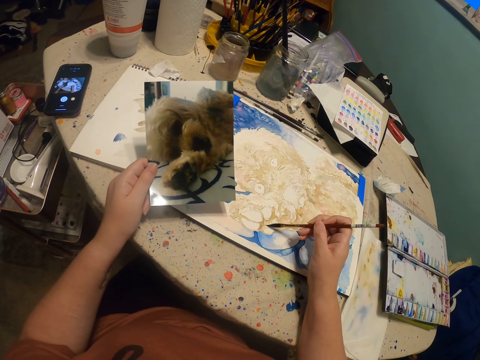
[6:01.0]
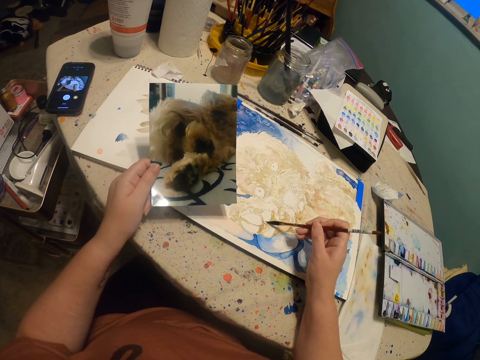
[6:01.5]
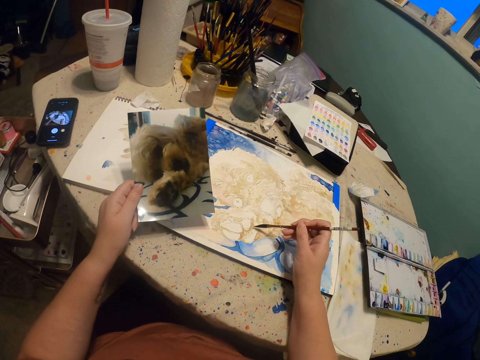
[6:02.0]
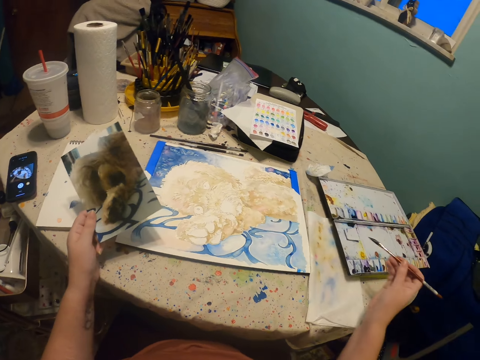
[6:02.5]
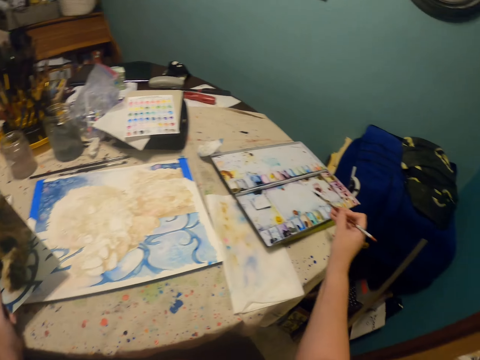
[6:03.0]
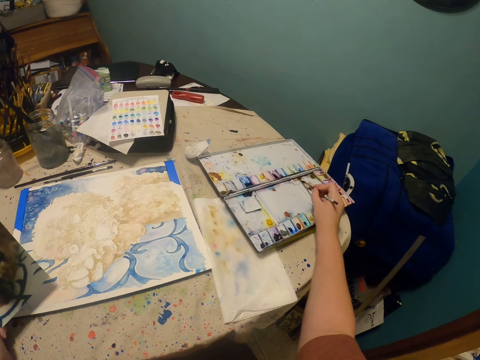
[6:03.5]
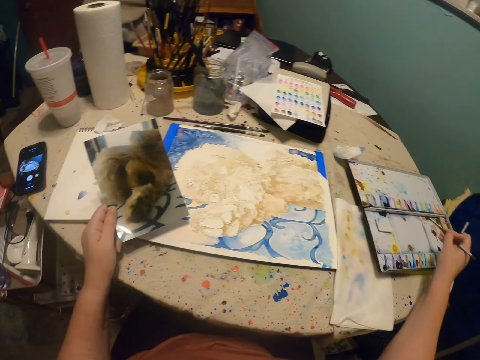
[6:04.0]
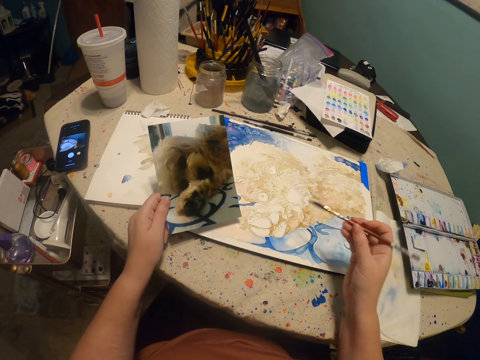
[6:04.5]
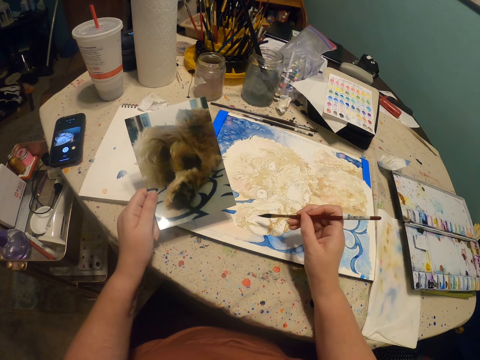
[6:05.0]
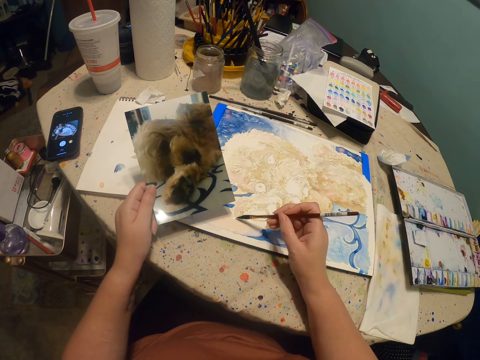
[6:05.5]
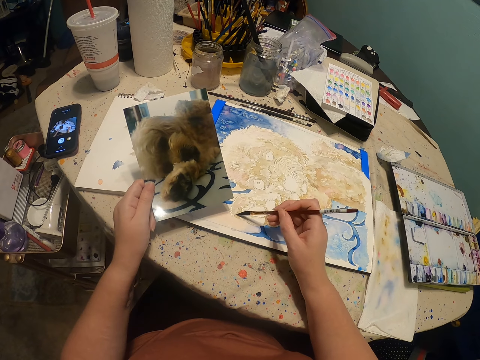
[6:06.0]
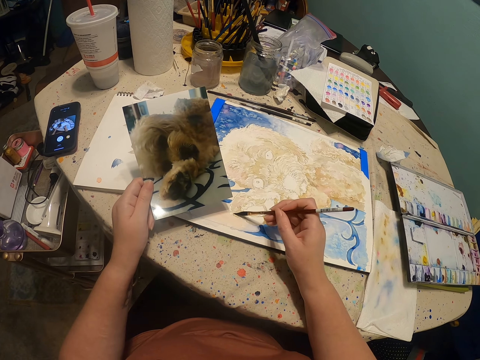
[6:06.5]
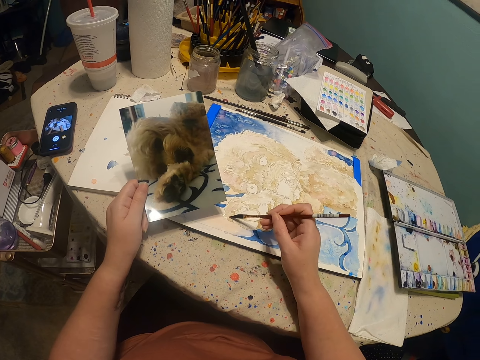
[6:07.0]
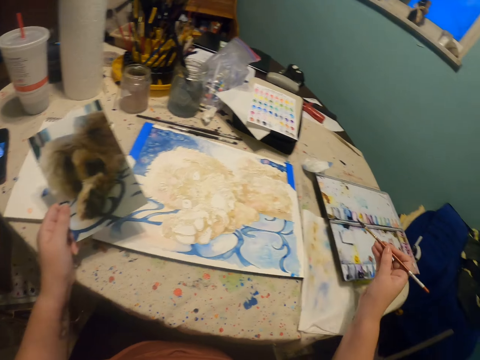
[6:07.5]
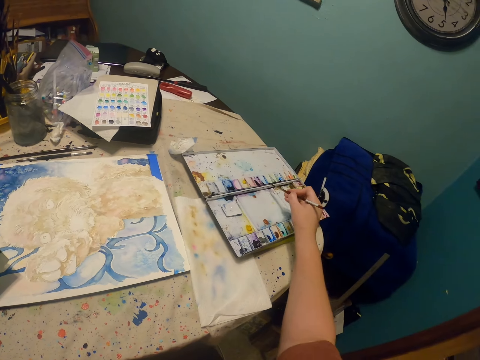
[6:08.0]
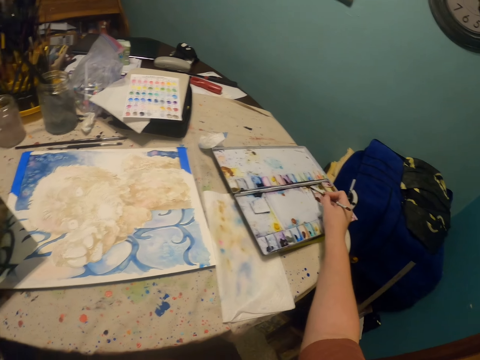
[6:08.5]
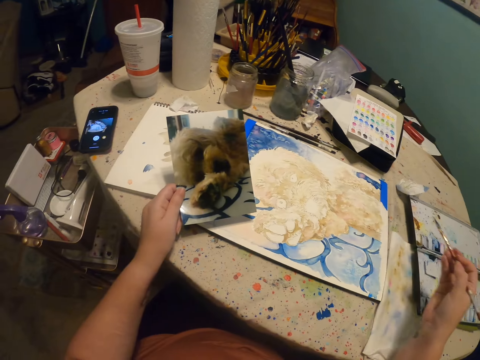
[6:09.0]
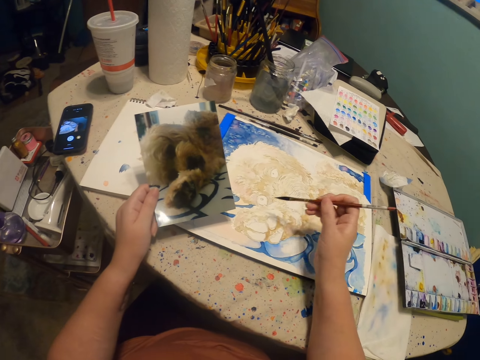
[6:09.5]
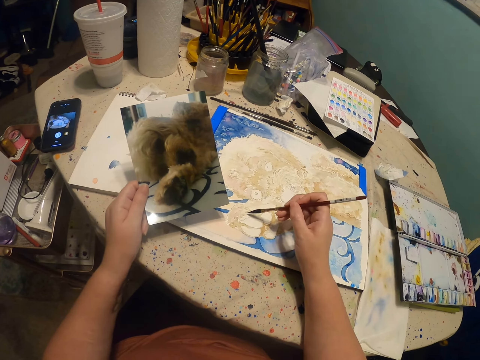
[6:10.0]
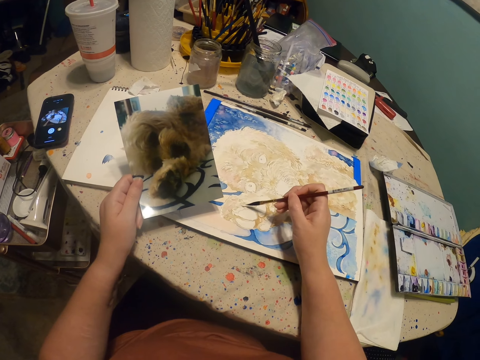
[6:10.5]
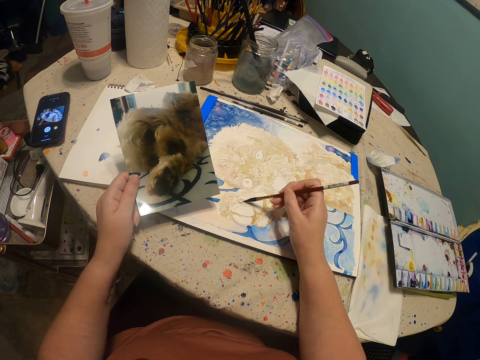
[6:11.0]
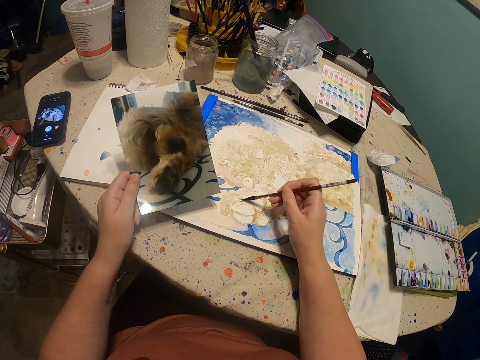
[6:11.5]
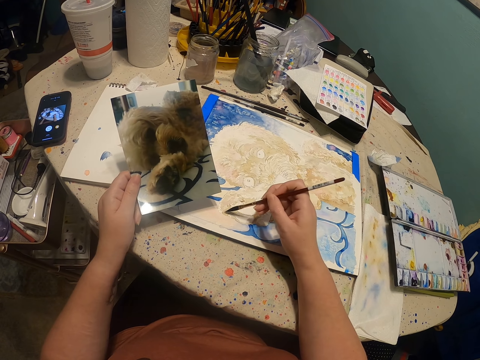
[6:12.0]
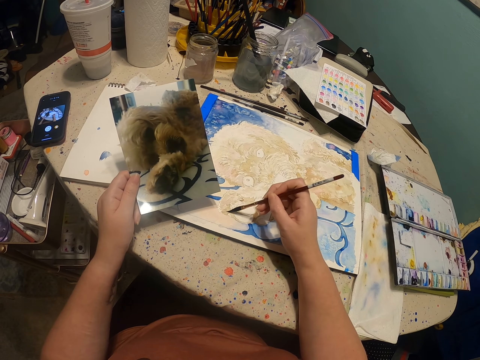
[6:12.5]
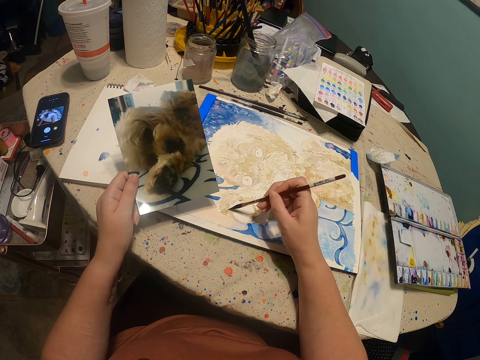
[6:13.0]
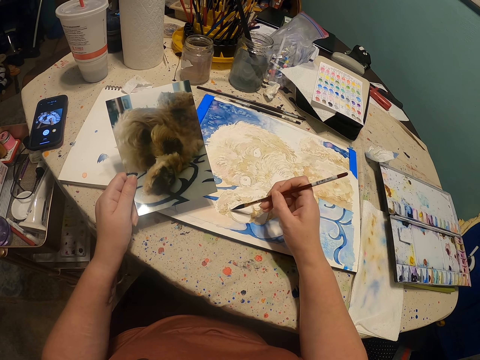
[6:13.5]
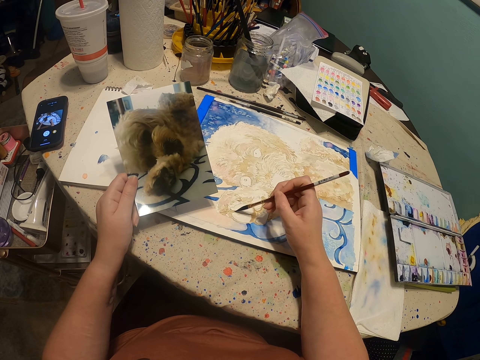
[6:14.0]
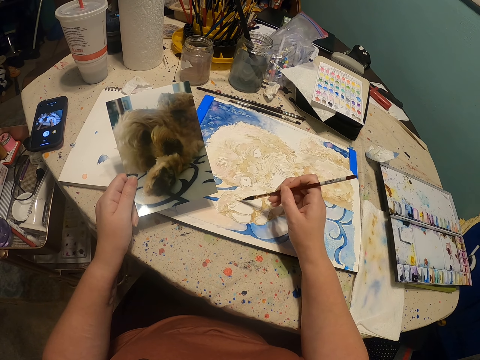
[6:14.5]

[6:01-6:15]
The camera wearer moves the right hand. They rub the paintbrush or pen brush in paint. They lift the pen brush. They paint a canvas with the paintbrush. They rub the paintbrush in paint. They move the right hand. They move the right hand again. They paint the canvas with the paintbrush.

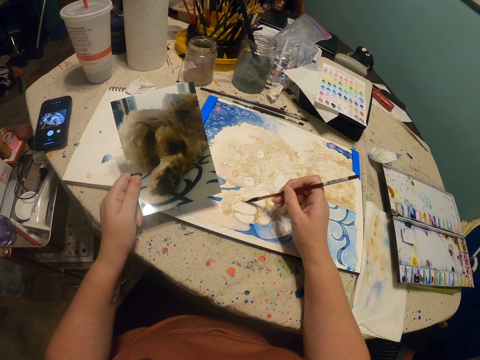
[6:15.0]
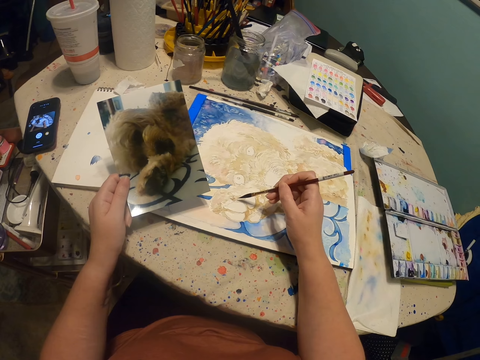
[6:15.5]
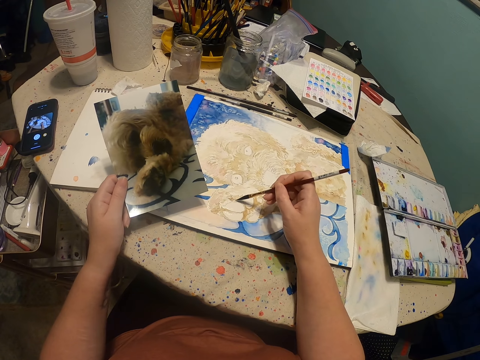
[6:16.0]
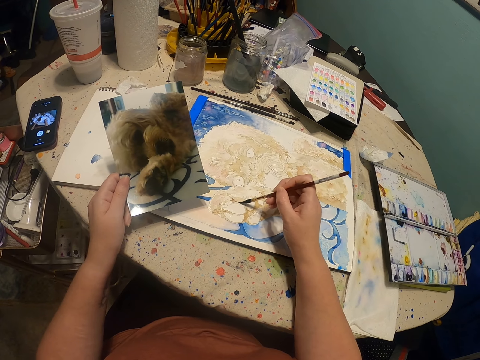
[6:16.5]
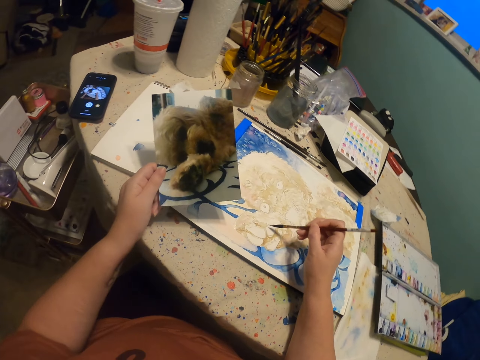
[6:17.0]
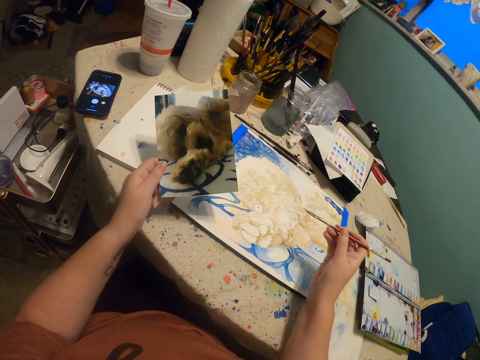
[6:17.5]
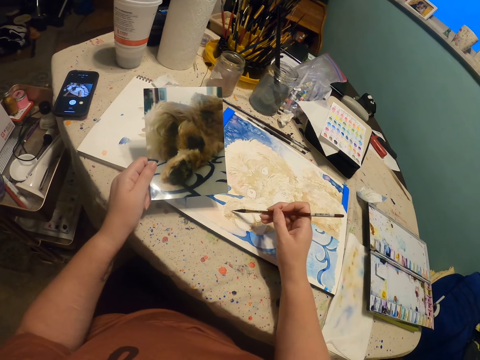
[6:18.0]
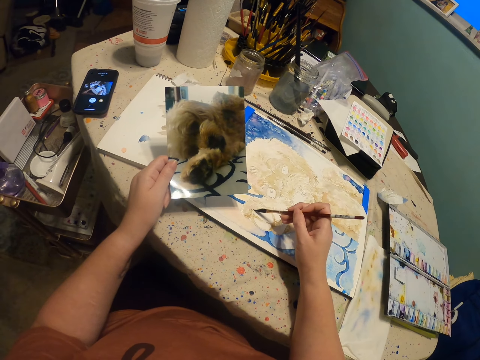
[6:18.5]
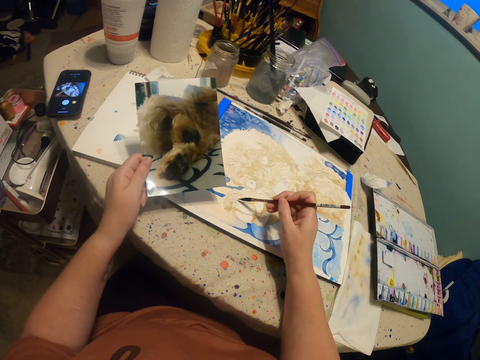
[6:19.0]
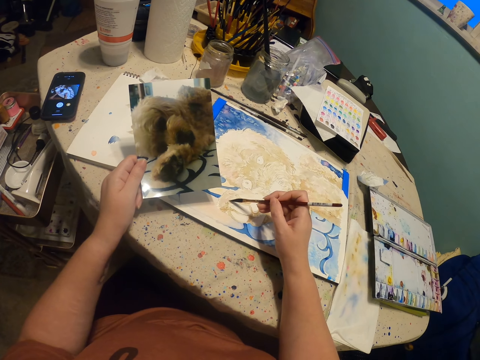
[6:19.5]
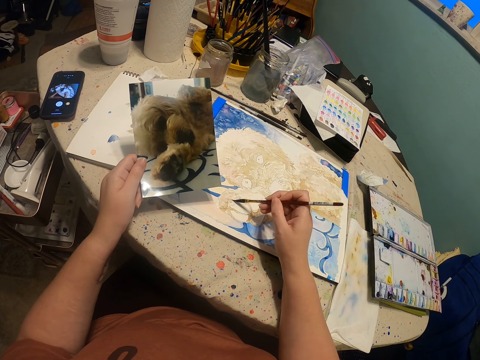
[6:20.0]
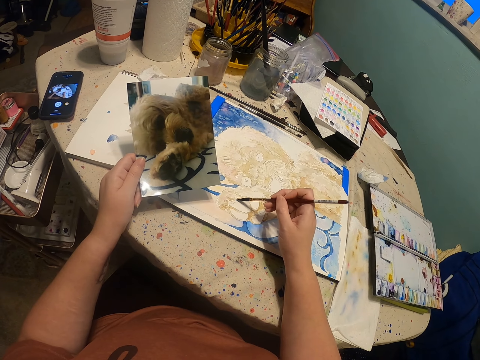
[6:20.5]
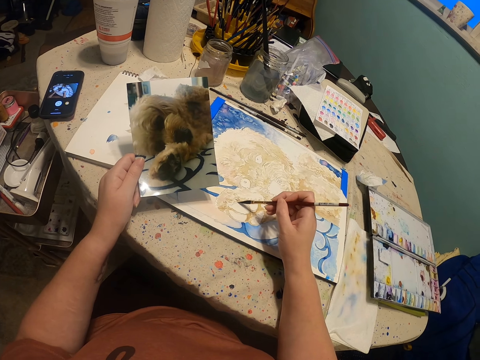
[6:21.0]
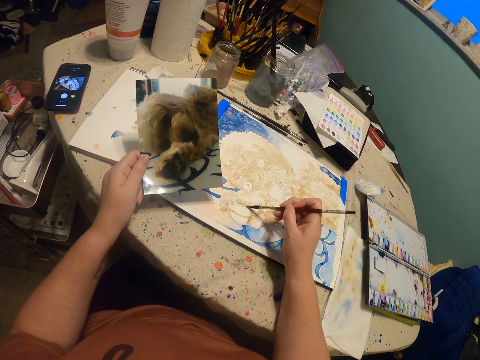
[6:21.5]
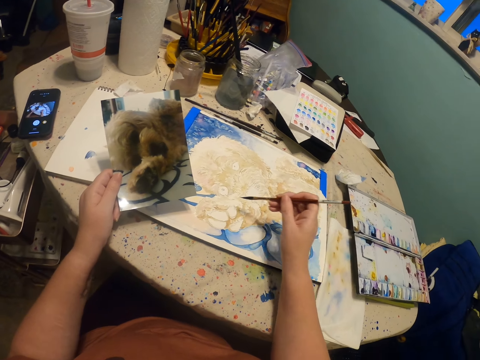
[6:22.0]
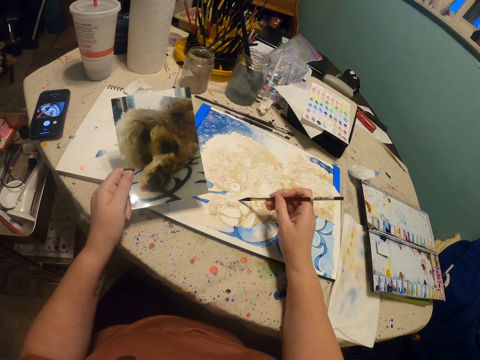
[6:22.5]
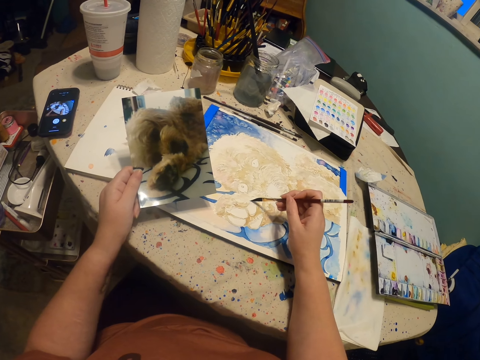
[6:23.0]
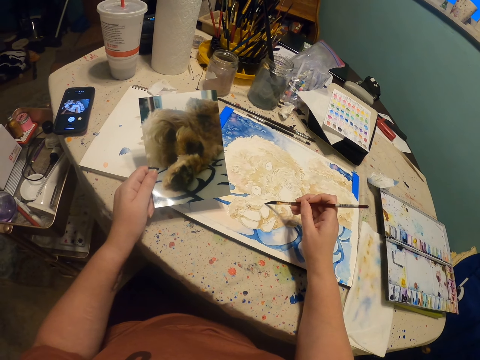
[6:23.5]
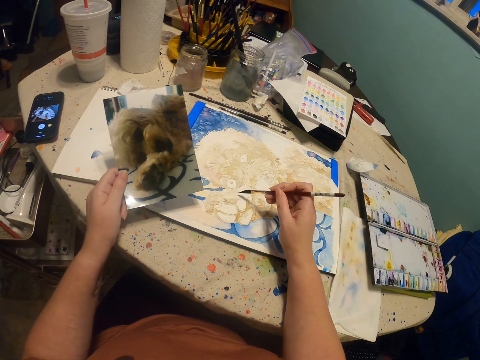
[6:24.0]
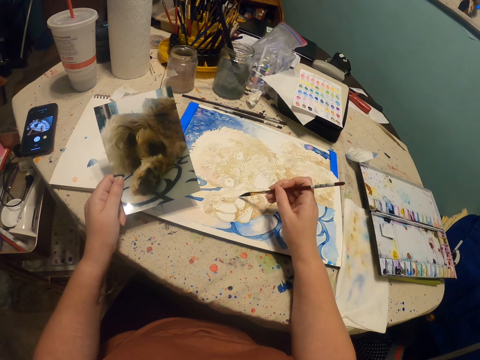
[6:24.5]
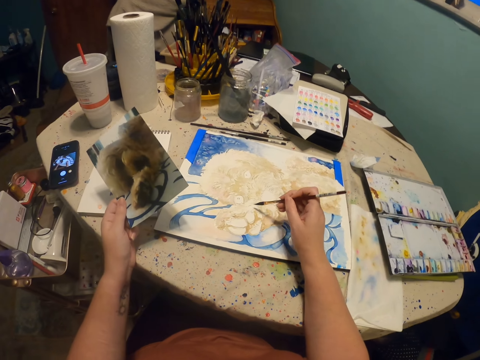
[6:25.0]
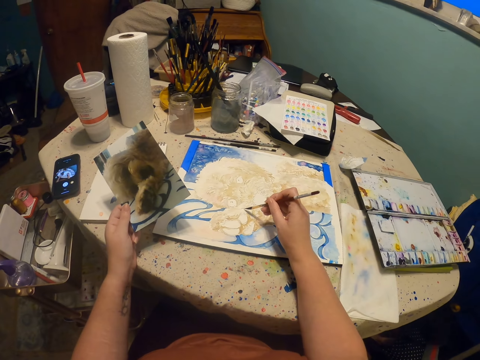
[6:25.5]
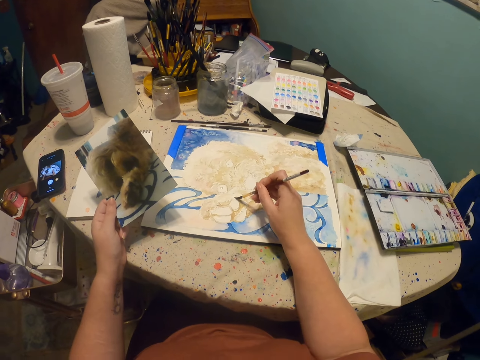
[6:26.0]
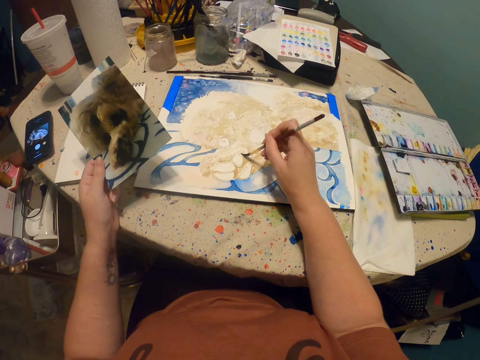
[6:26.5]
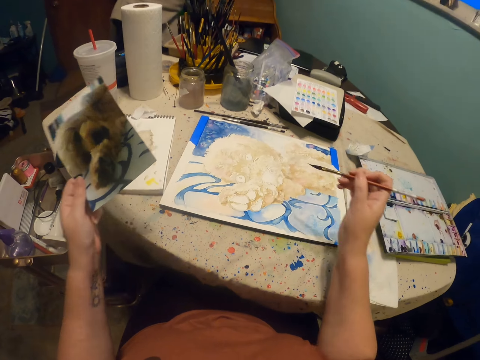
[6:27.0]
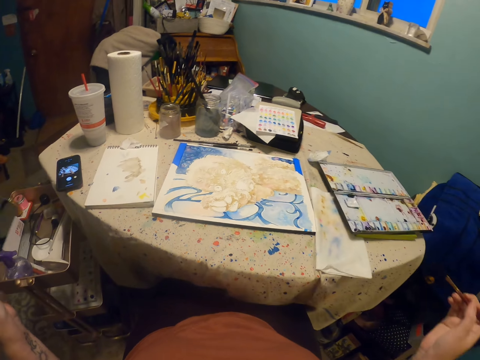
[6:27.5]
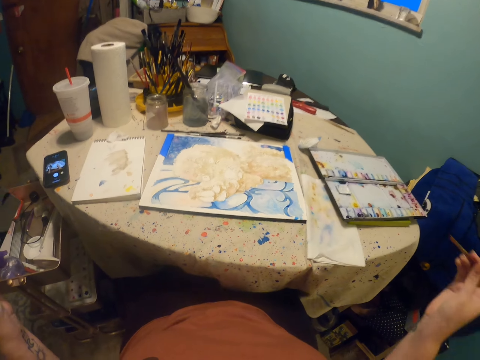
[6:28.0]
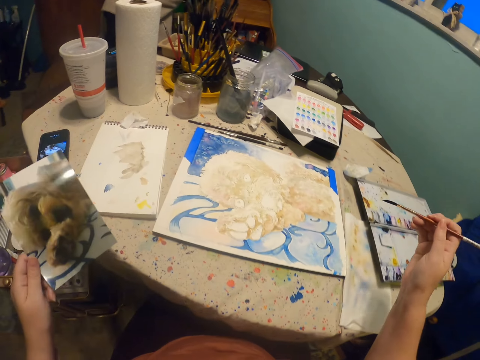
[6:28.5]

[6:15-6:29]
The camera wearer paints a canvas with a paintbrush. He raises his hands up. He looks at the painting.
